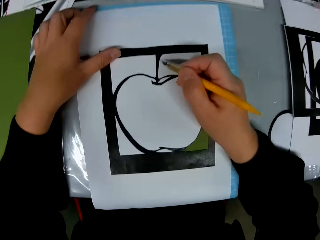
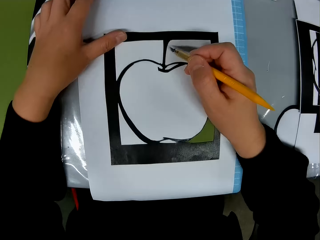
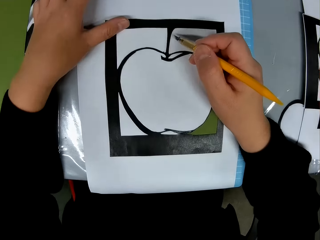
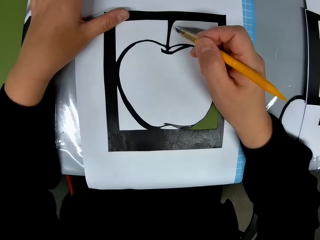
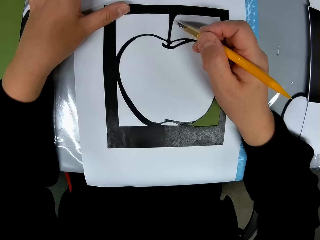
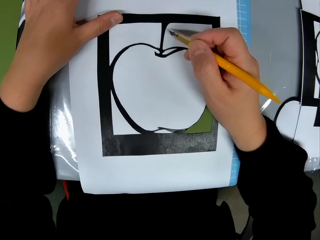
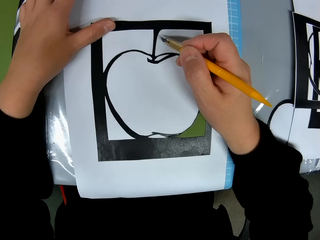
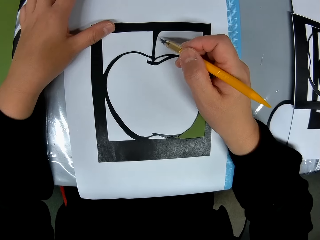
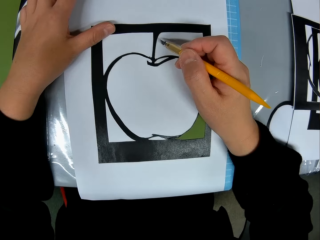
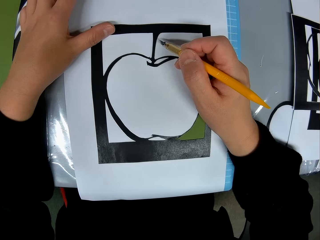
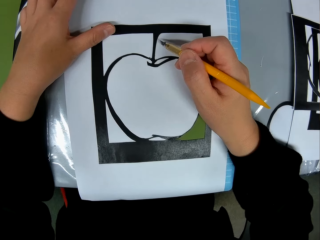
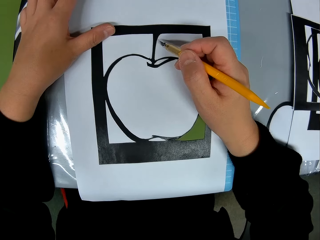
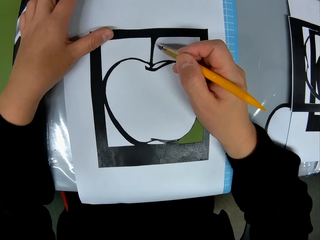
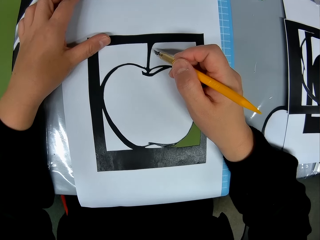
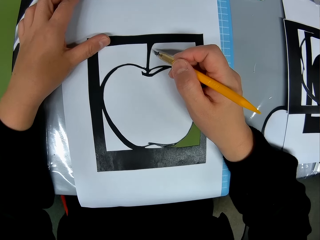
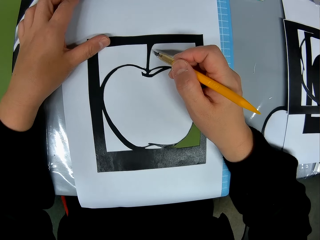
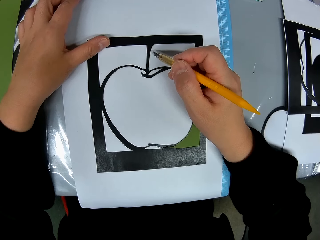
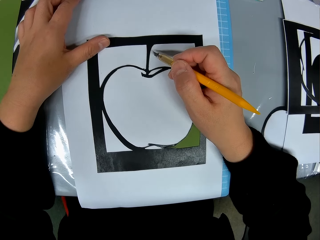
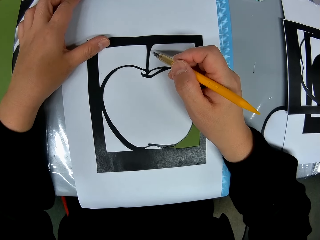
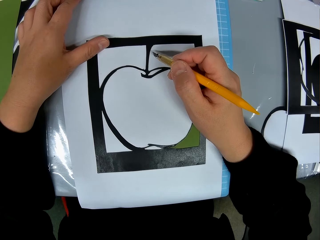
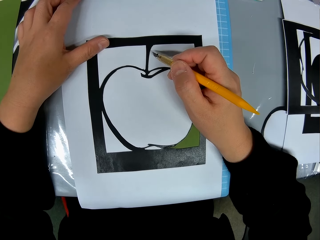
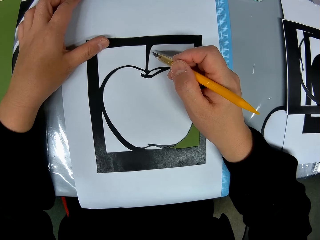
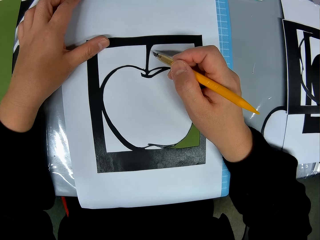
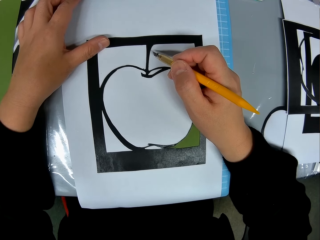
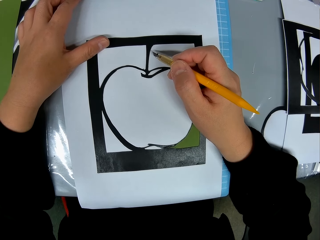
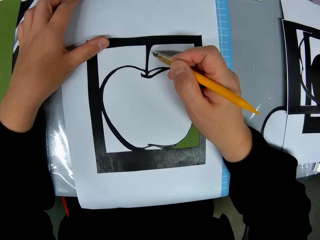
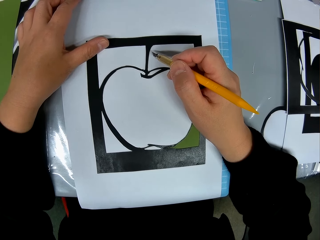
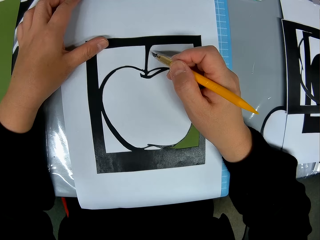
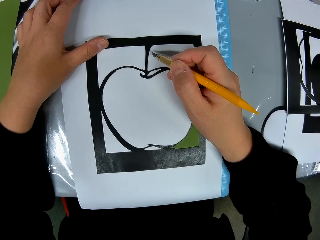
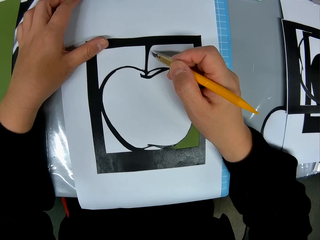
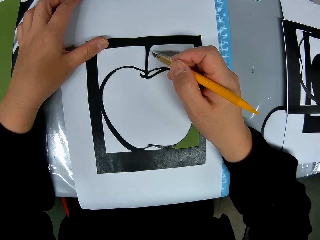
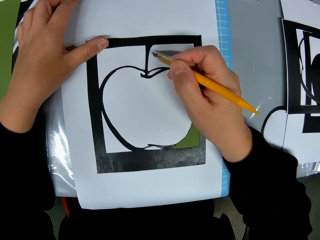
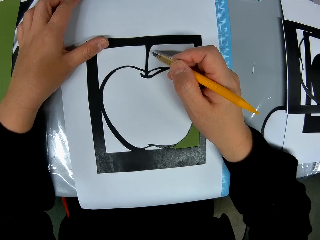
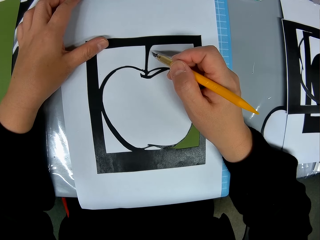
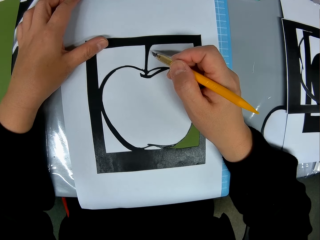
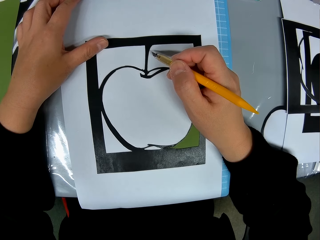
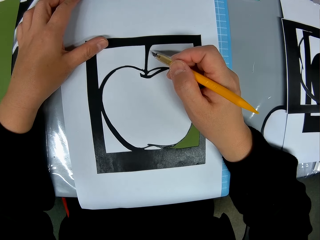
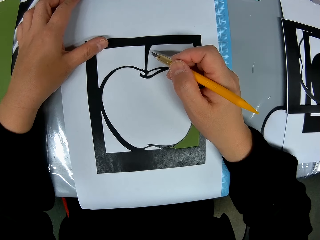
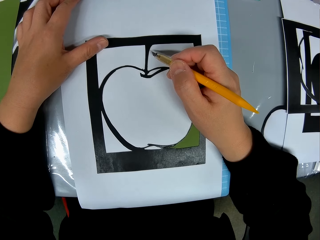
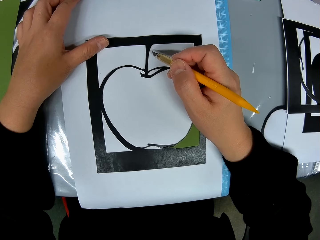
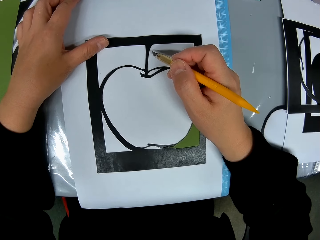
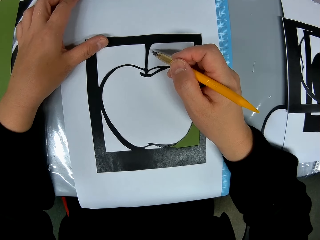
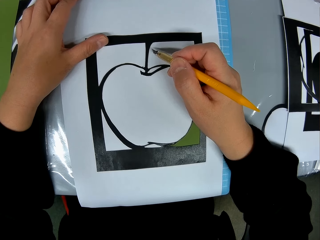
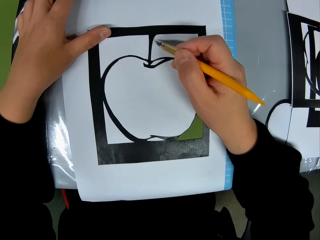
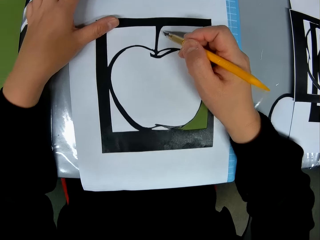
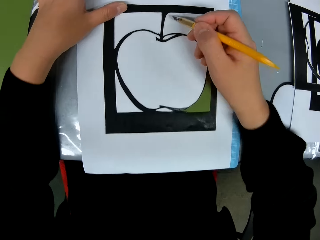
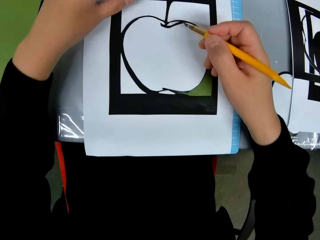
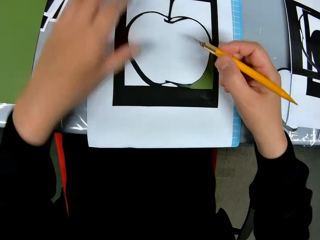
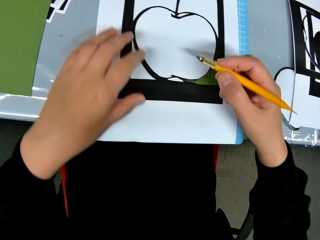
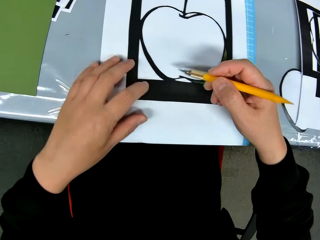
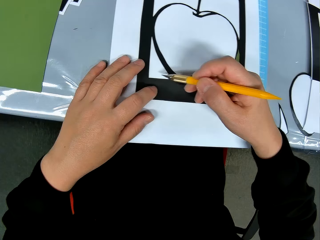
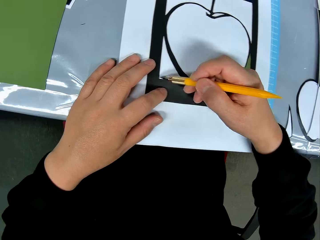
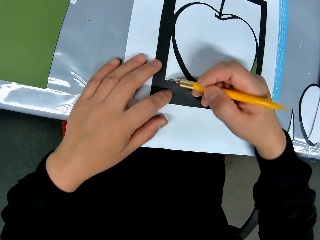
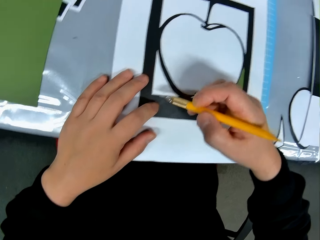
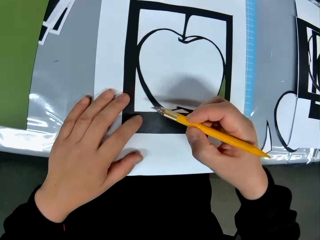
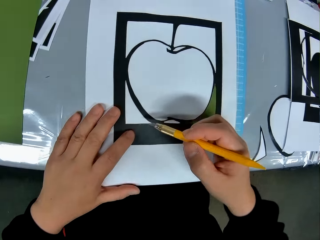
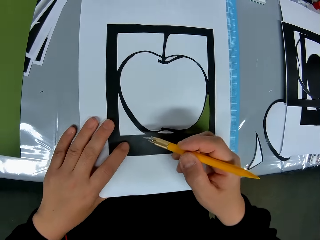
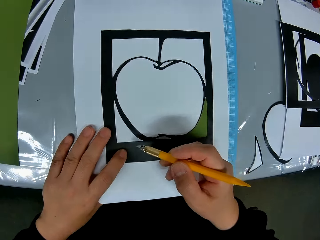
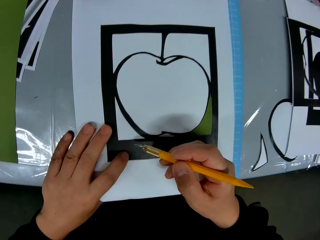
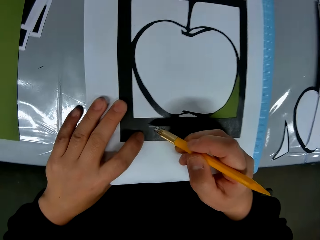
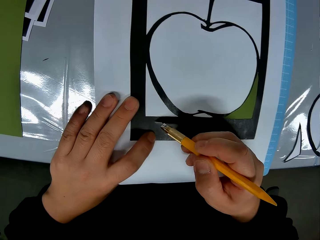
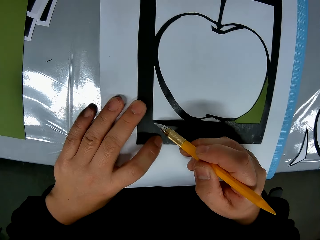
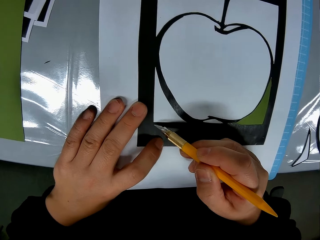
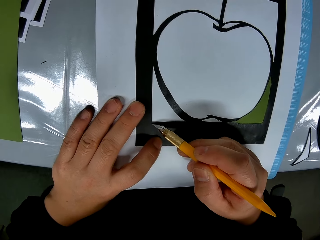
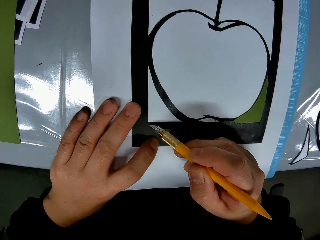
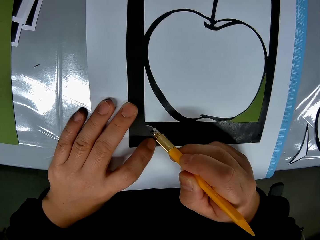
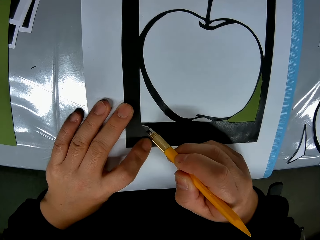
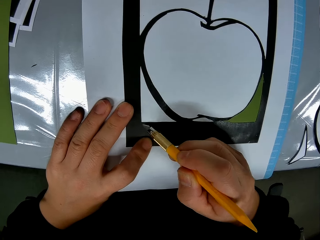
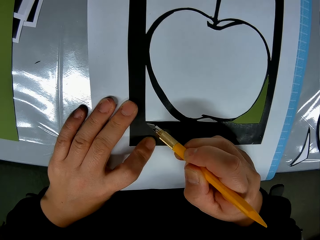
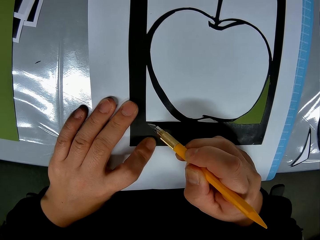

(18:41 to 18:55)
The camera wearer moves hands. They move a hand. They cut a part of the drawing book with the cutter.

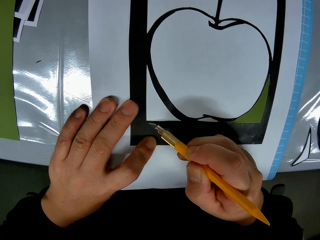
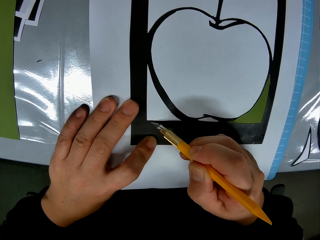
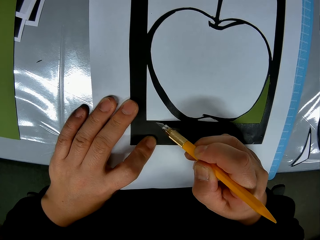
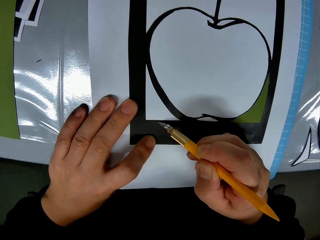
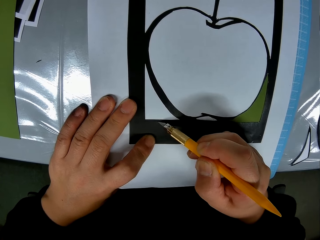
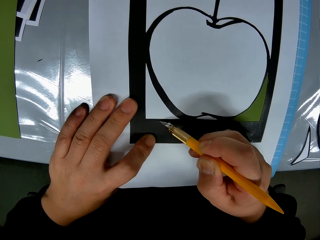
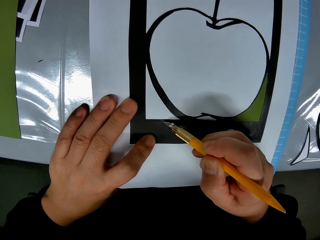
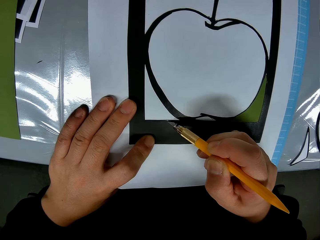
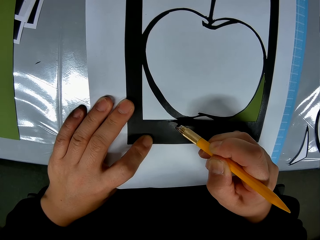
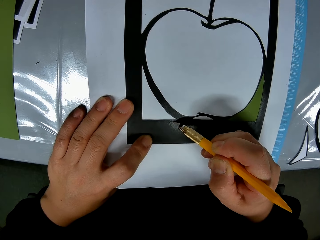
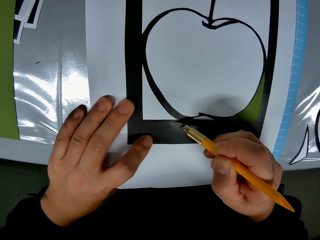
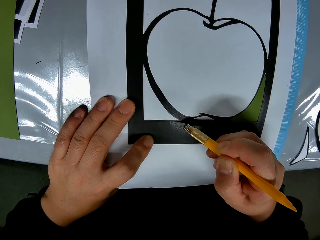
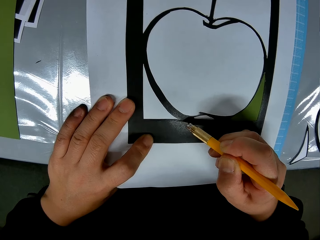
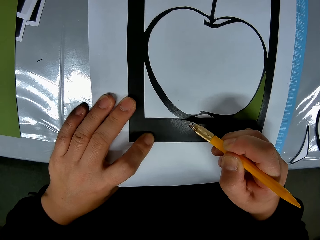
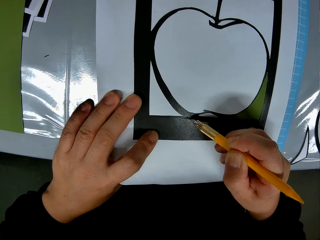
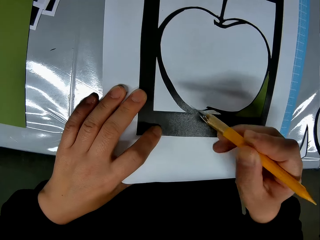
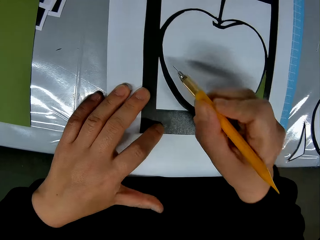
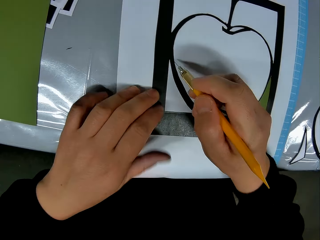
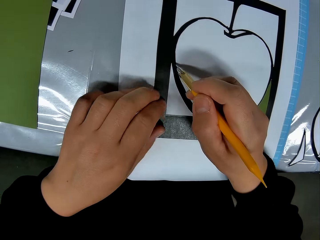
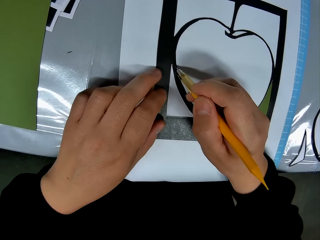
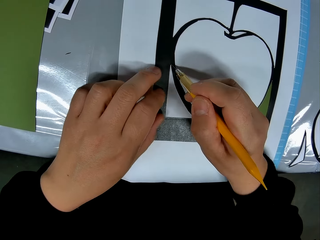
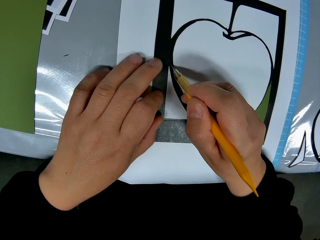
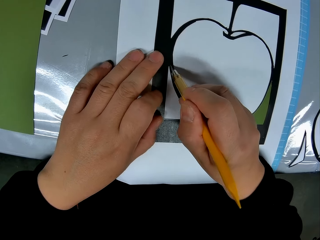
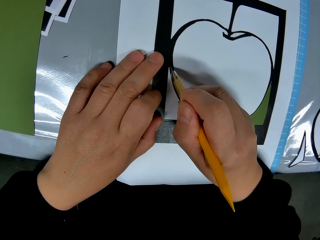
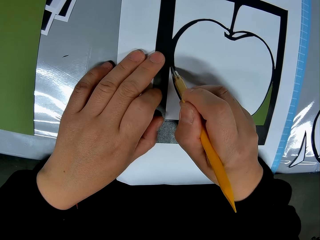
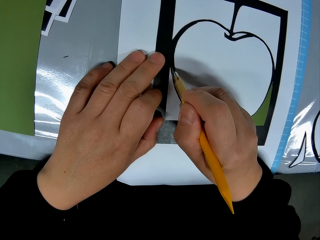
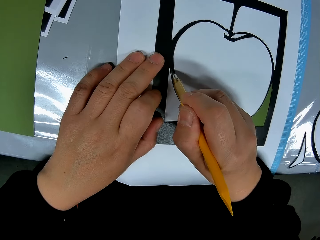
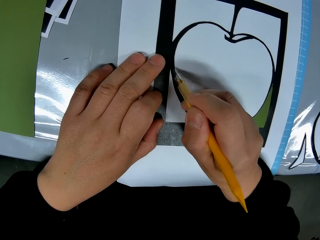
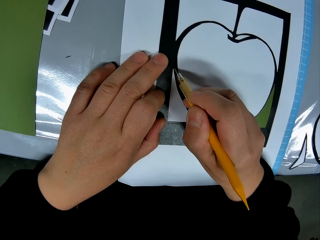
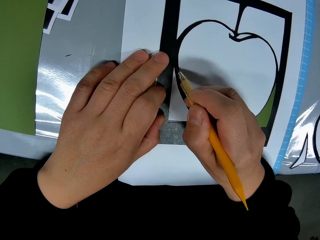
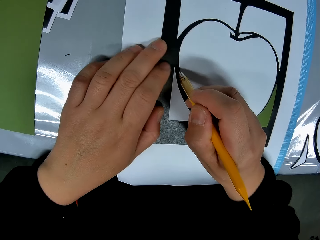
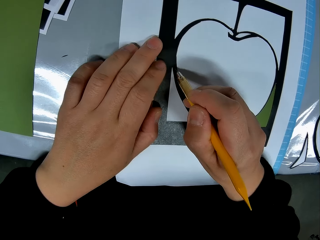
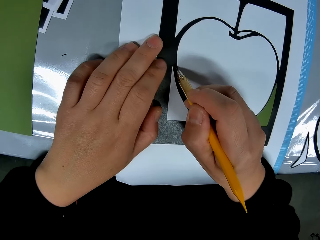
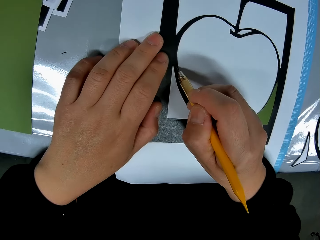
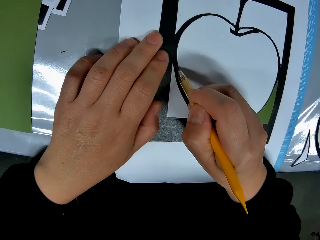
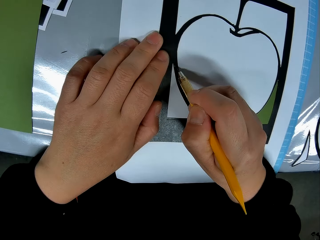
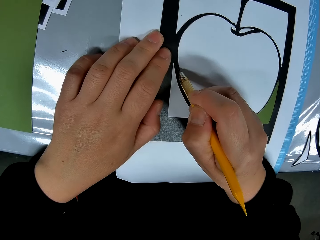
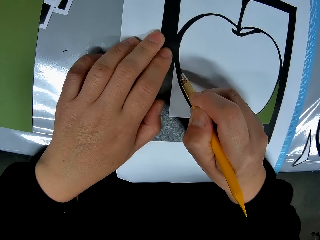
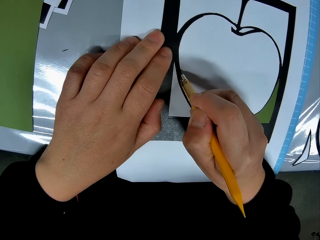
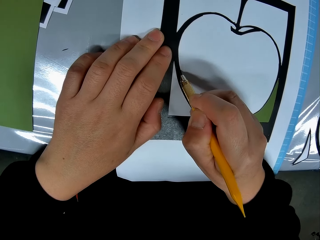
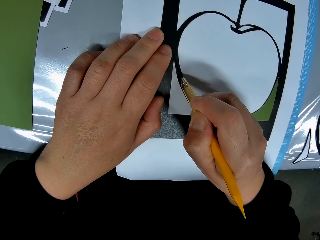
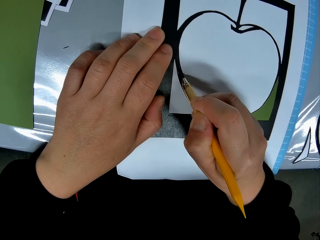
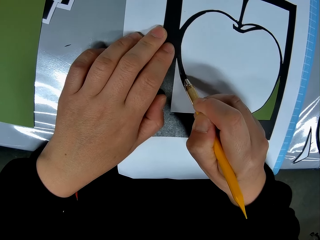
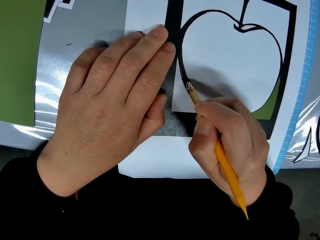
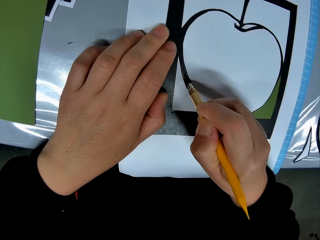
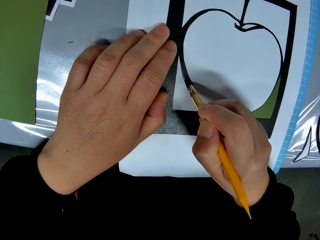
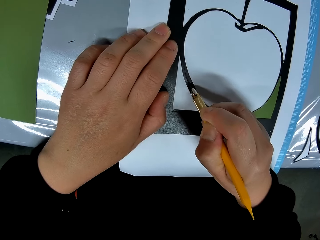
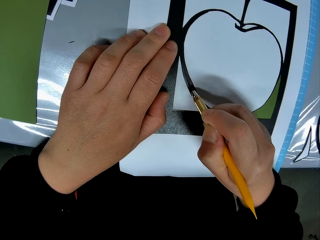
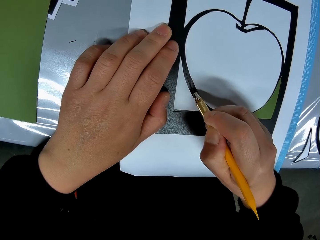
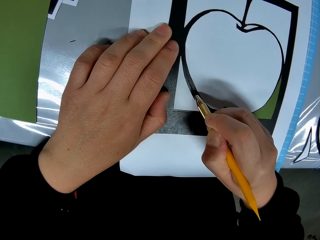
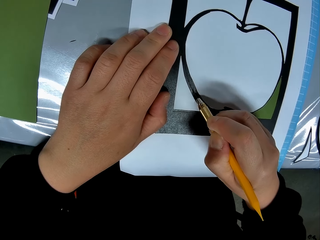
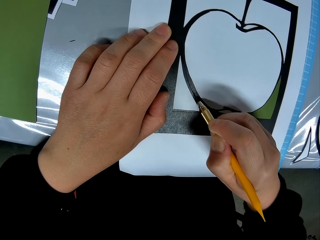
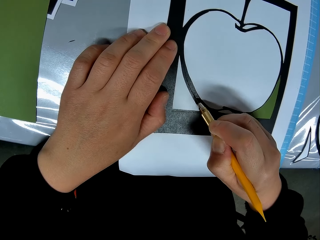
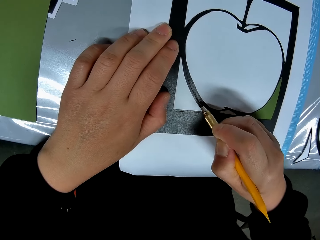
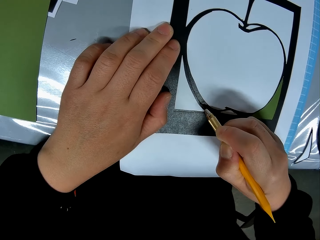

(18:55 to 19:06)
The camera wearer moves hands. They cut the art. They move a hand.
